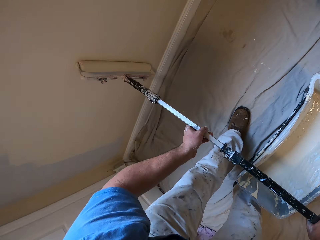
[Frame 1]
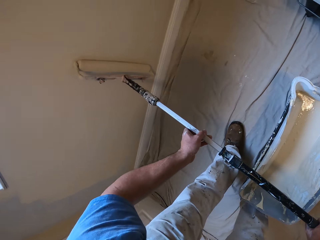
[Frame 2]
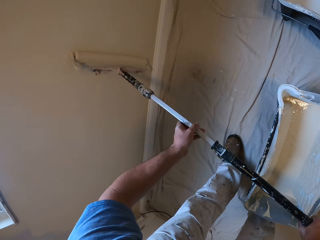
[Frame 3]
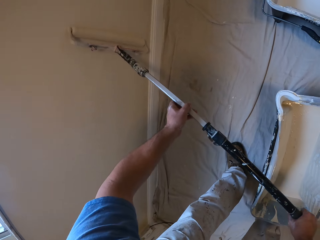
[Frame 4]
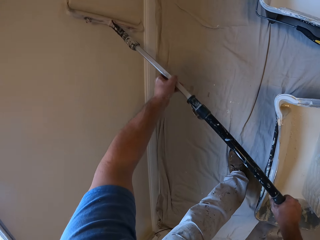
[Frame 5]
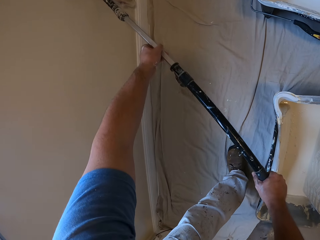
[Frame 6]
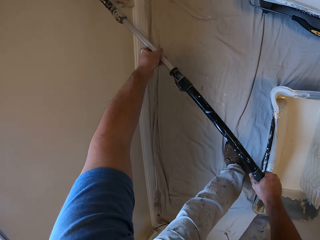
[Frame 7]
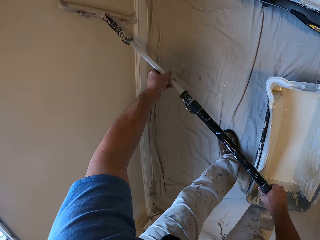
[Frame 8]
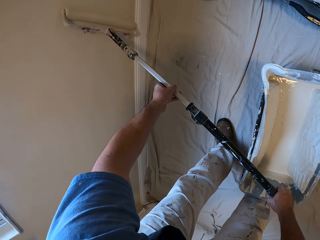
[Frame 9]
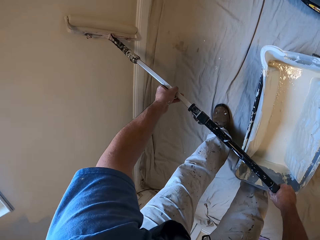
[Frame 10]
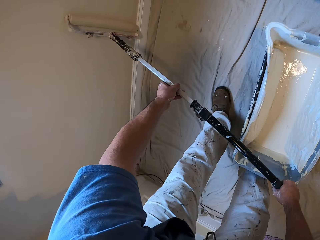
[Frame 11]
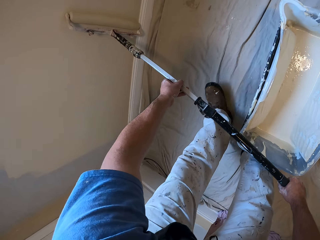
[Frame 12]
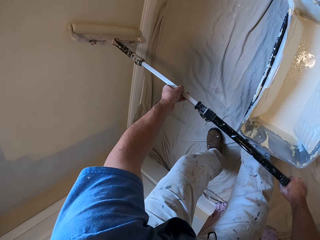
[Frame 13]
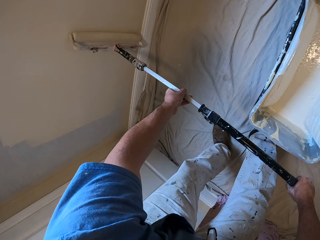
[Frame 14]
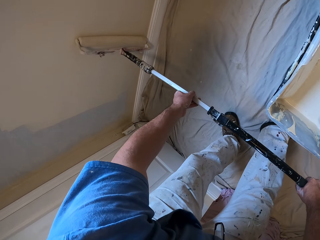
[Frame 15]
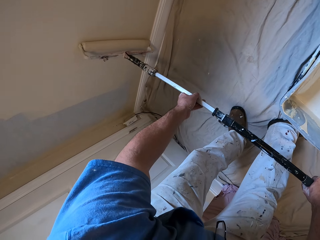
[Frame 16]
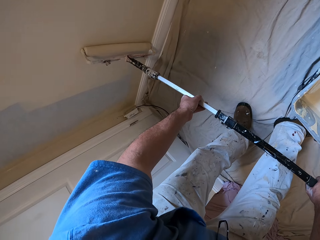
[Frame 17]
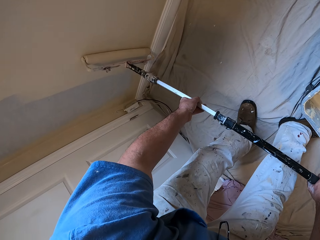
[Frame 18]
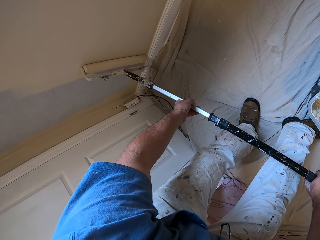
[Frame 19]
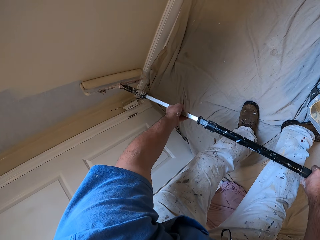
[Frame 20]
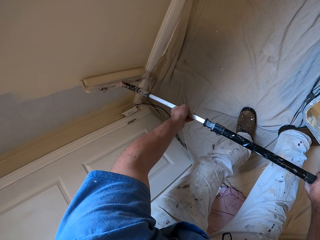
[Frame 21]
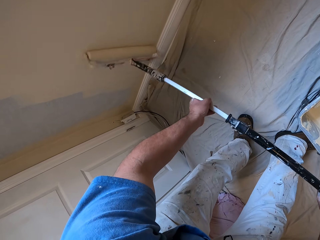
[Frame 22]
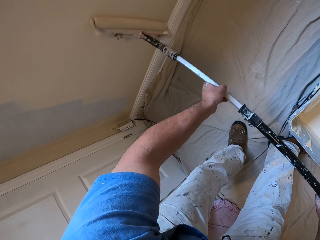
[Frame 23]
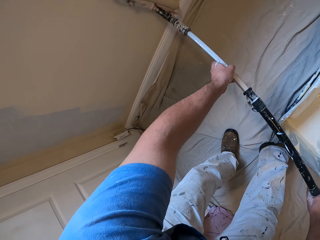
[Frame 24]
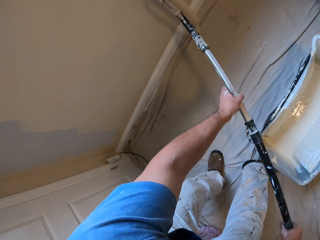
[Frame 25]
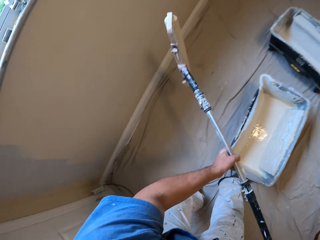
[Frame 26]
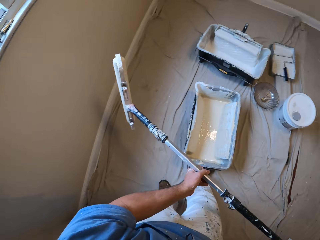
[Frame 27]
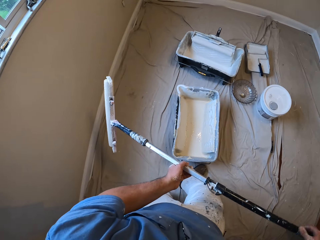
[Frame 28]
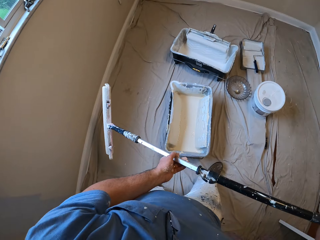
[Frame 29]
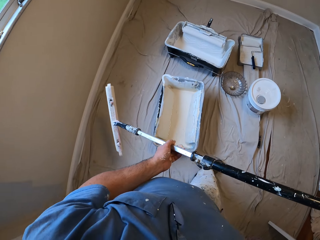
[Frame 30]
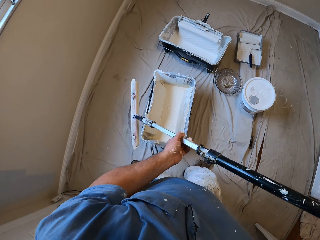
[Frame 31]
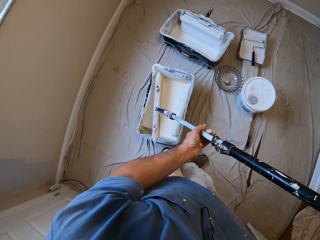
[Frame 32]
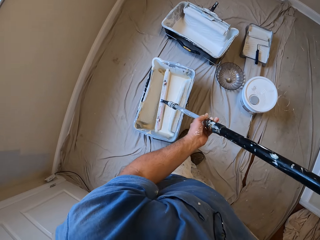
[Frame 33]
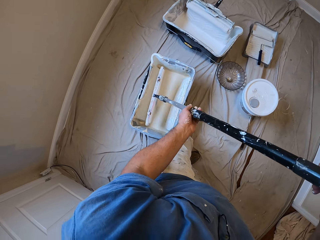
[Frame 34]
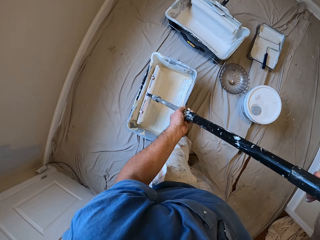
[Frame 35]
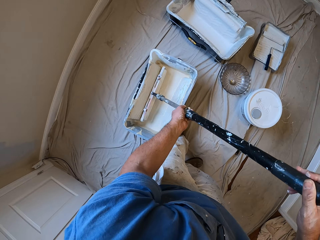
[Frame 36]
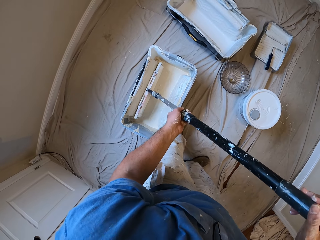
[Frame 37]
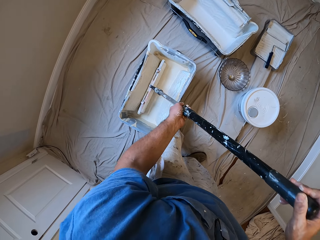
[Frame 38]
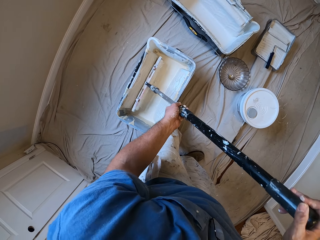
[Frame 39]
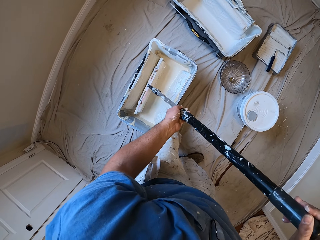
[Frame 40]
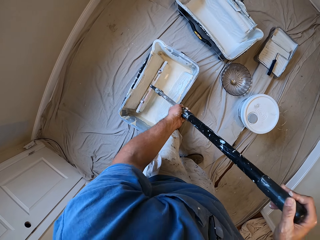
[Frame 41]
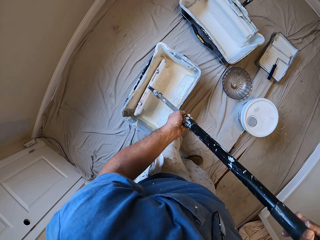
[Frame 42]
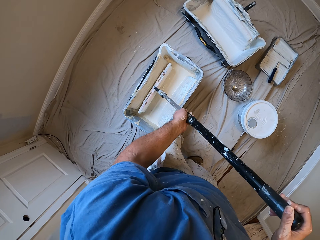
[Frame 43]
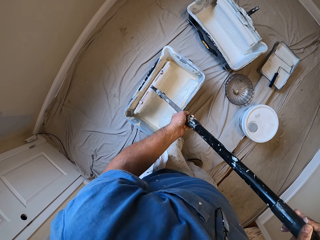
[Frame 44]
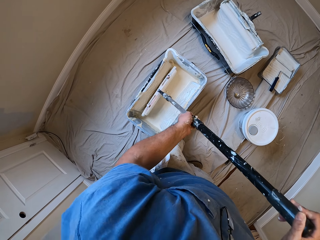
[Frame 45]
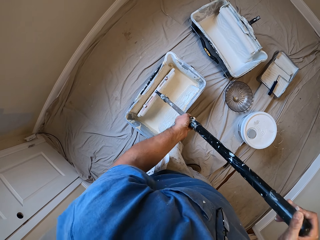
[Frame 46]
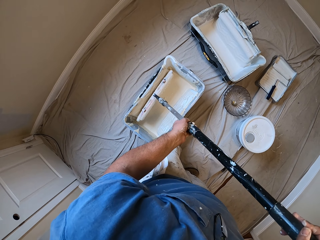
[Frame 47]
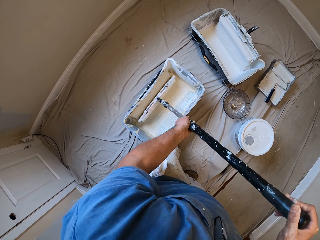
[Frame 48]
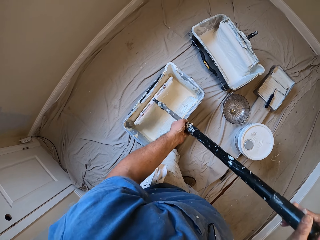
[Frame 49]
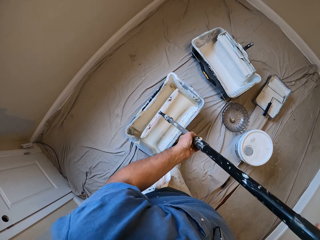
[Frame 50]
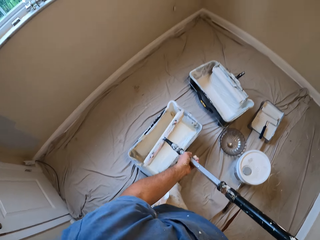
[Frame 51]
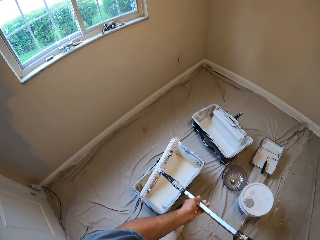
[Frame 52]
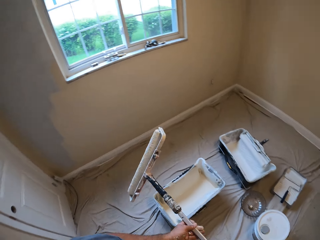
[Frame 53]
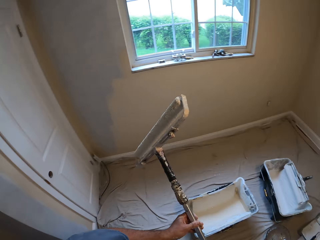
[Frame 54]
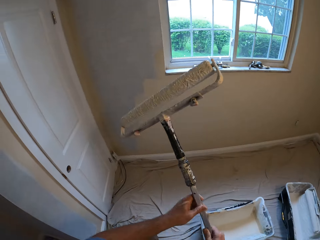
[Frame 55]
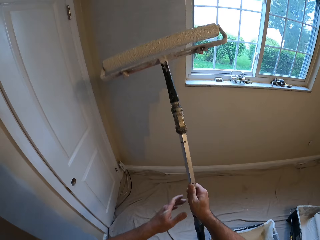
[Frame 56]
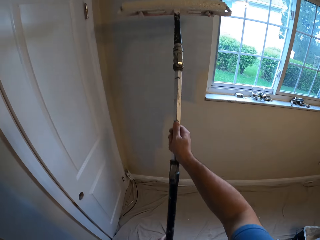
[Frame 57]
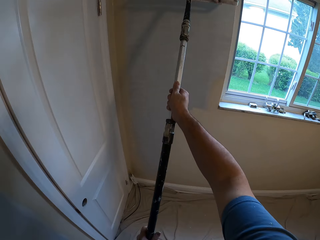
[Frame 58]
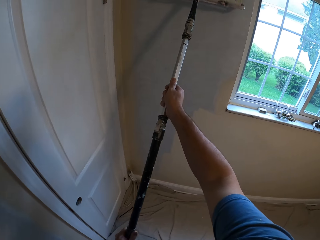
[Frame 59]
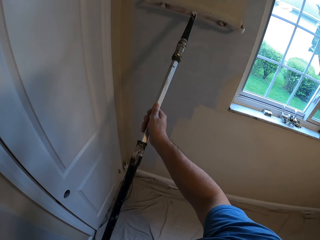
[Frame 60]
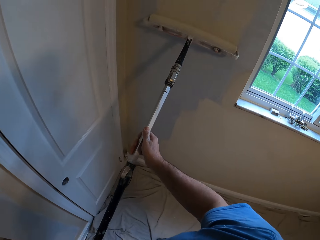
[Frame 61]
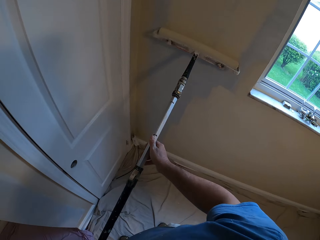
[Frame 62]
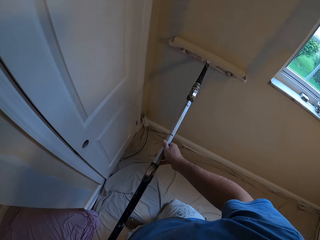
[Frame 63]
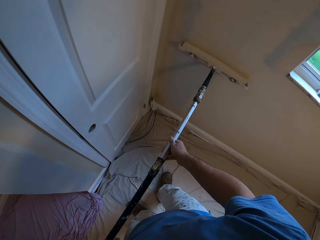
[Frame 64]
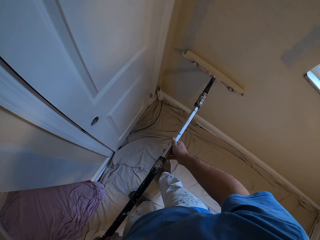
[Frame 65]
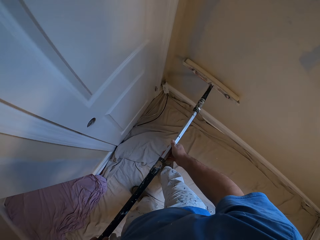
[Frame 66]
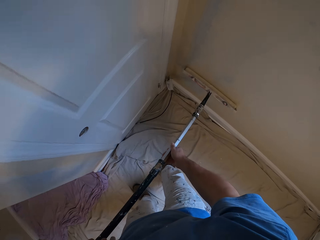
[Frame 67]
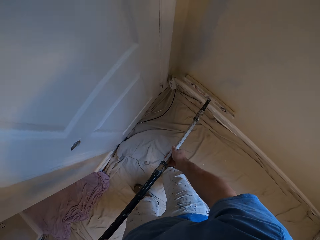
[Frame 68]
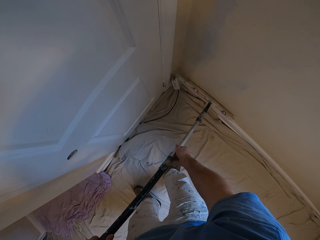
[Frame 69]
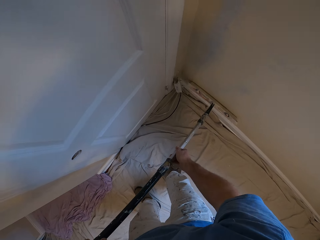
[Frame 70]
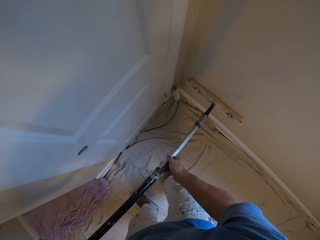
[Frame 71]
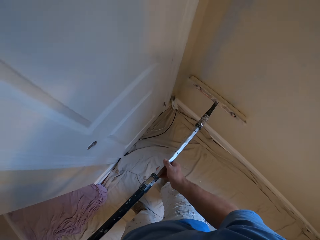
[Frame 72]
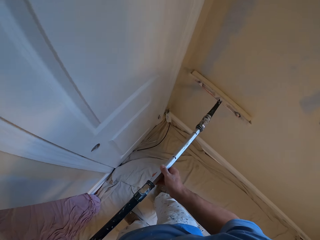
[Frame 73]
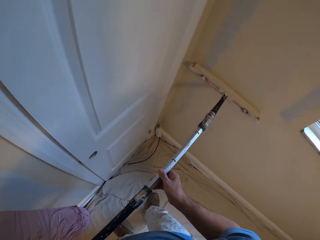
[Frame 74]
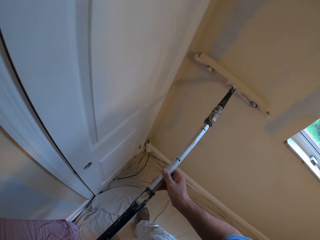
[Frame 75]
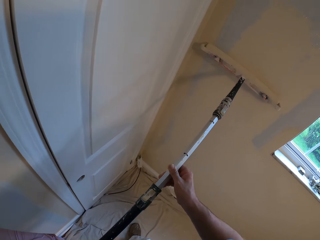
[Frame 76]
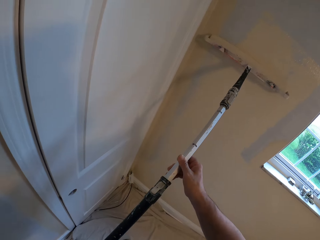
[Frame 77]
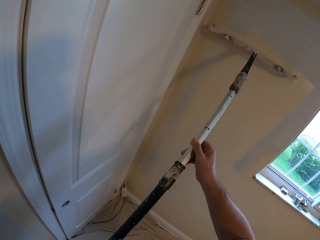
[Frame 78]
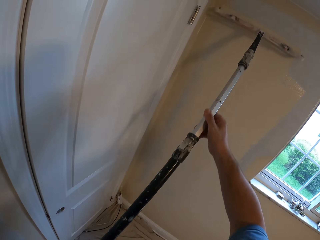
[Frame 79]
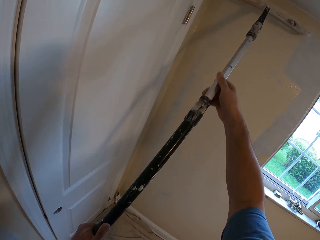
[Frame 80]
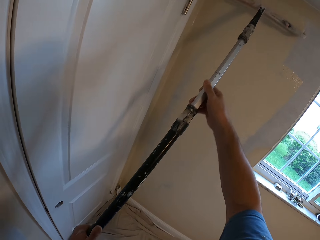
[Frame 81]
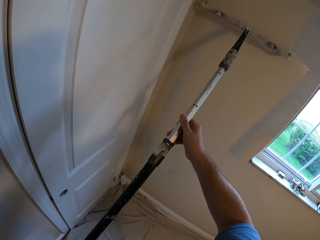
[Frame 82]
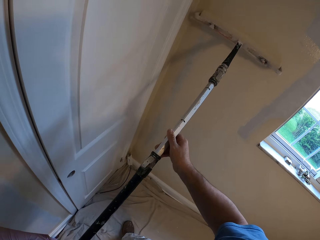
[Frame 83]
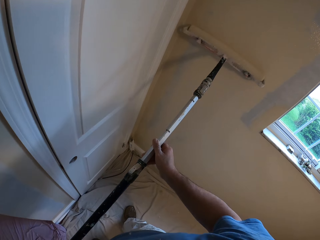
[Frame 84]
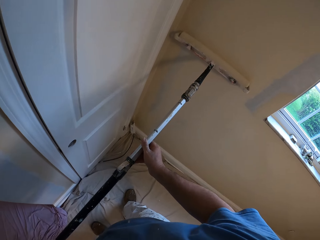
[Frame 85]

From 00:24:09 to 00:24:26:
The camera wearer removes the paint roller from the wall. He moves towards the paint bucket. He rolls the paint roller on the paint container. He inserts the paint roller into the paint bucket on the floor. He removes the paint roller from the paint bucket. He moves towards the wall. He paints the wall with the paint roller in his hands.

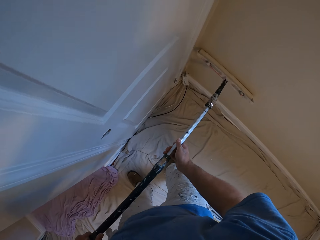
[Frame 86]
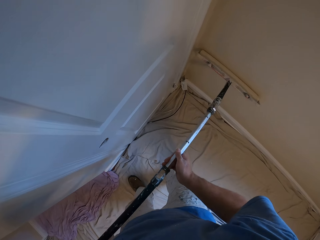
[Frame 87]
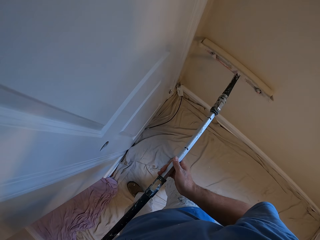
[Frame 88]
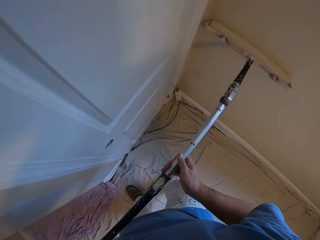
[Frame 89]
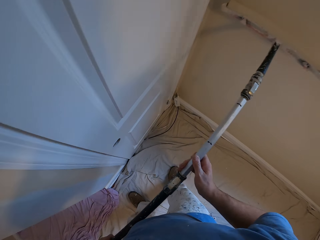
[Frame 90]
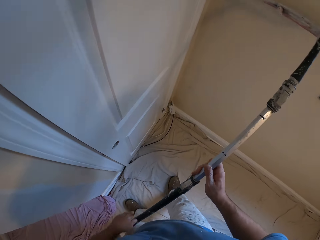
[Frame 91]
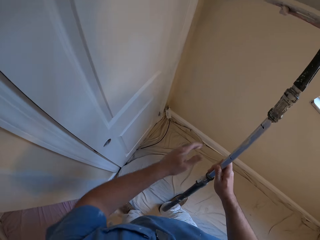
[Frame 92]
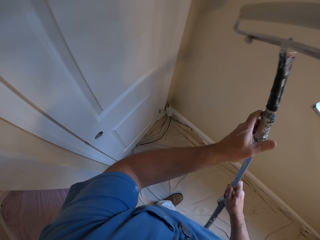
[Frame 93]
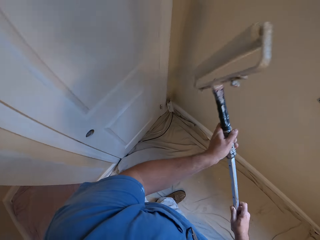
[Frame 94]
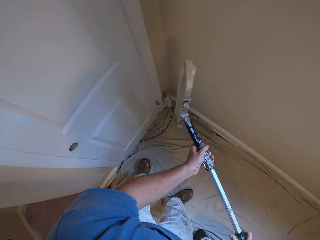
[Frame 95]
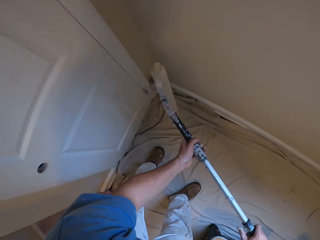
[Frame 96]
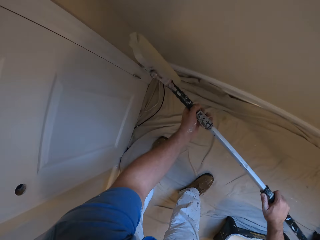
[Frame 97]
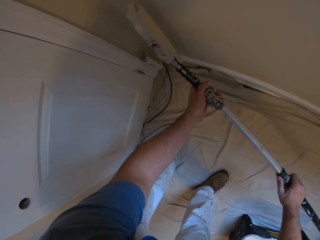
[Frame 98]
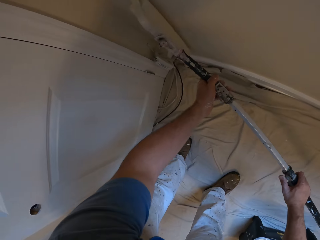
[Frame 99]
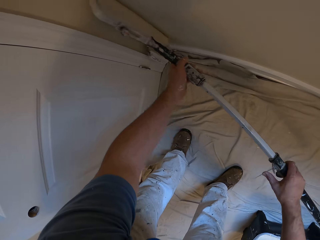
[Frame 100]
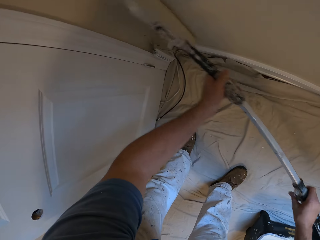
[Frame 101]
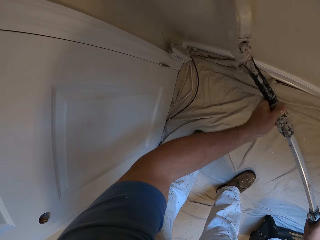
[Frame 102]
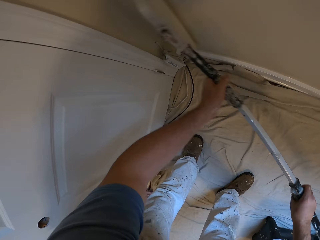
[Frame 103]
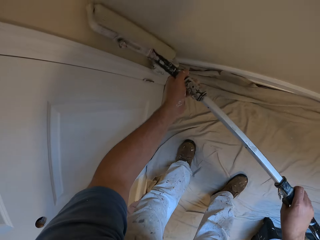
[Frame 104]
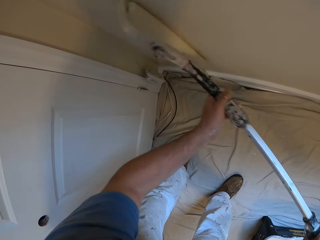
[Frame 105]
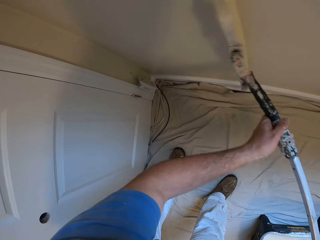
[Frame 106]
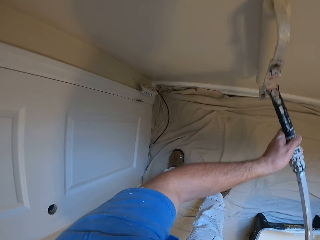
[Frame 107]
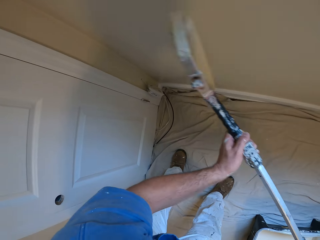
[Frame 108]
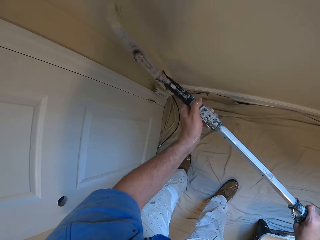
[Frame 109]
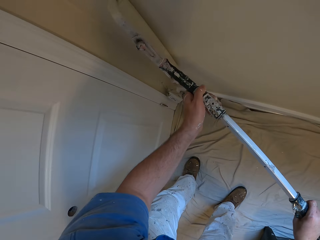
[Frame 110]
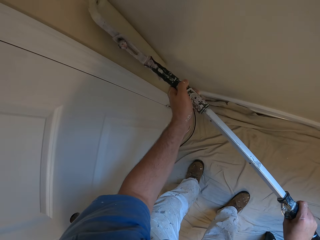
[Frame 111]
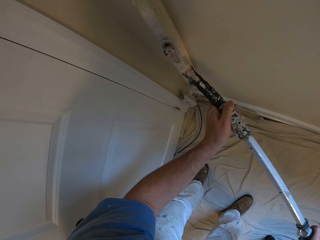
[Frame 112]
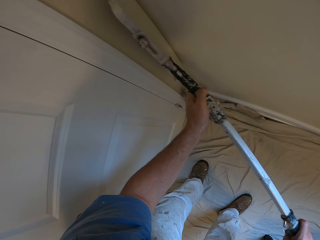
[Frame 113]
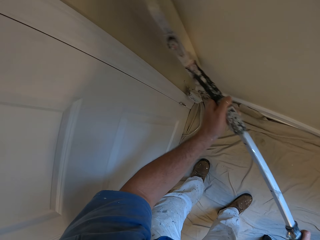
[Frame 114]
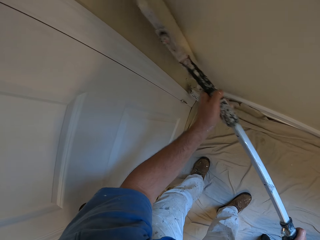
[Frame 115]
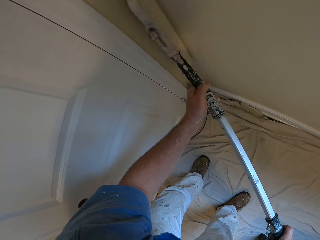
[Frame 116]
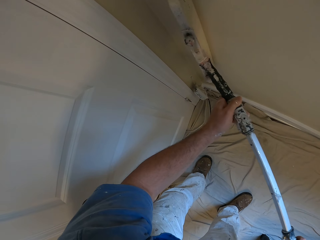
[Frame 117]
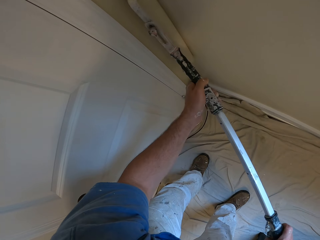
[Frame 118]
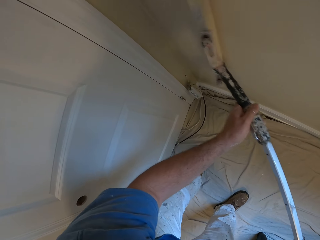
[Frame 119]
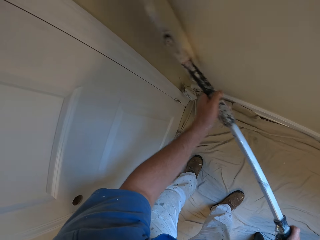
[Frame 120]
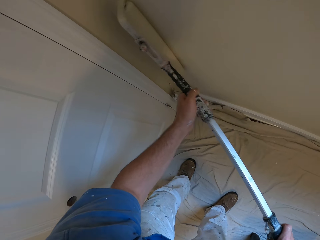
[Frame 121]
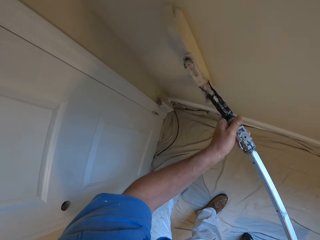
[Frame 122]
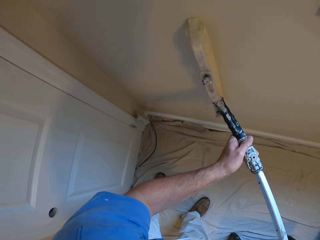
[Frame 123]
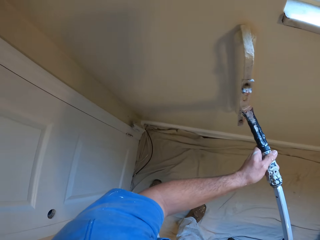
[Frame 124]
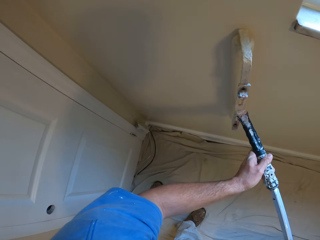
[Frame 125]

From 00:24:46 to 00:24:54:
The camera wearer removes the paint roller from the wall. He paints the wall with the paint roller in his hands.
